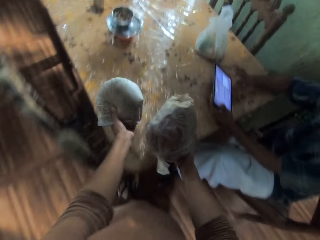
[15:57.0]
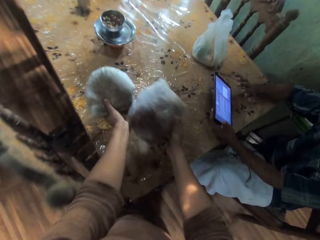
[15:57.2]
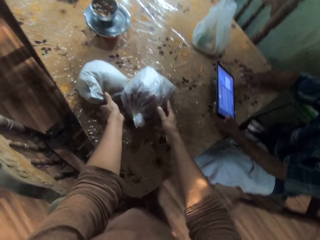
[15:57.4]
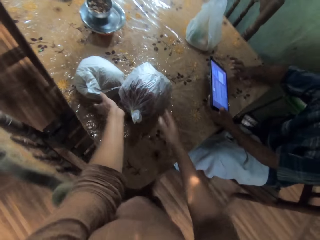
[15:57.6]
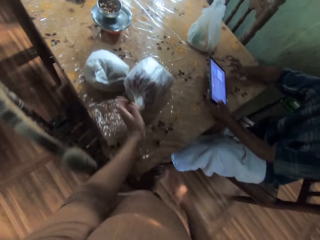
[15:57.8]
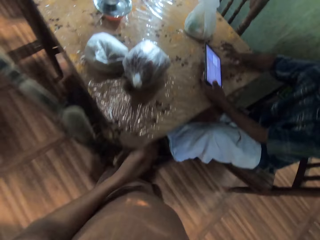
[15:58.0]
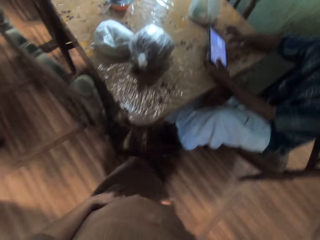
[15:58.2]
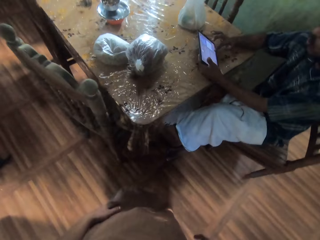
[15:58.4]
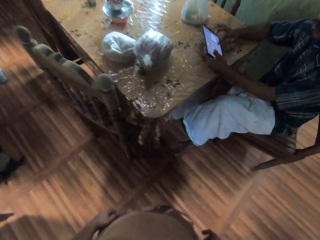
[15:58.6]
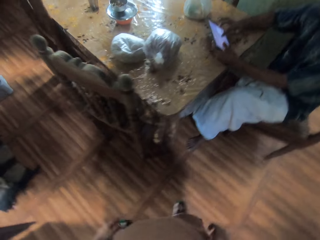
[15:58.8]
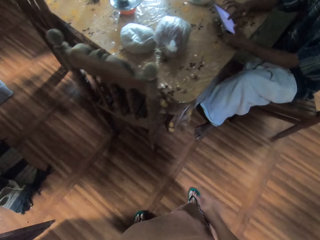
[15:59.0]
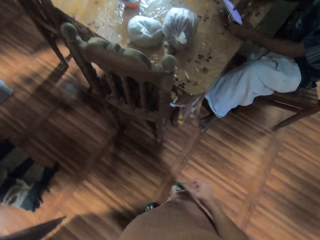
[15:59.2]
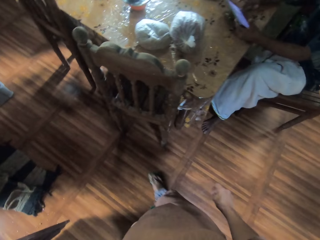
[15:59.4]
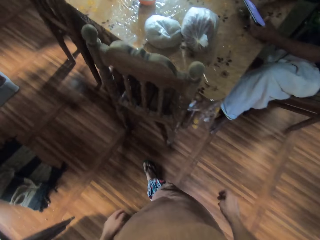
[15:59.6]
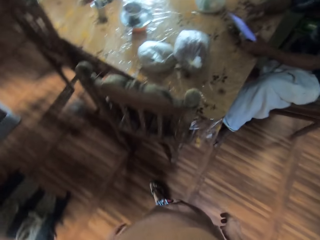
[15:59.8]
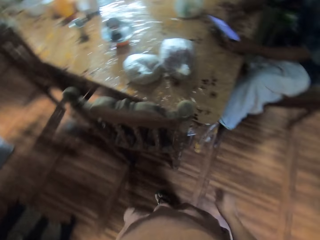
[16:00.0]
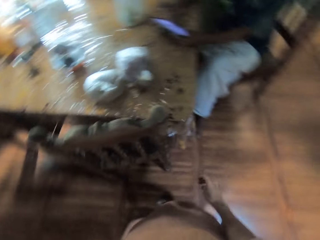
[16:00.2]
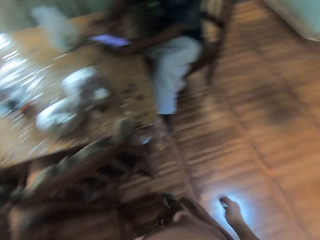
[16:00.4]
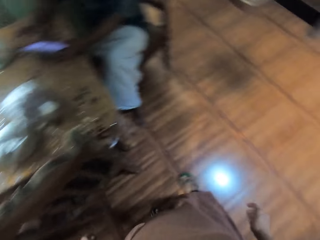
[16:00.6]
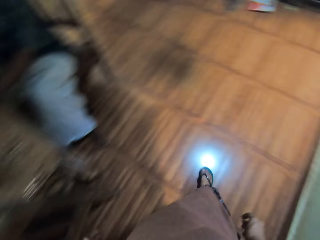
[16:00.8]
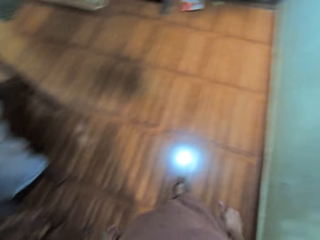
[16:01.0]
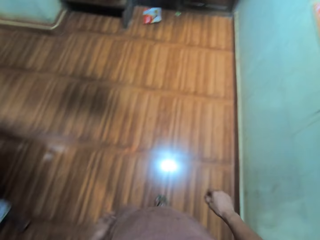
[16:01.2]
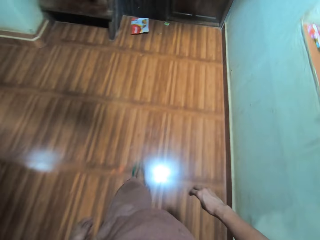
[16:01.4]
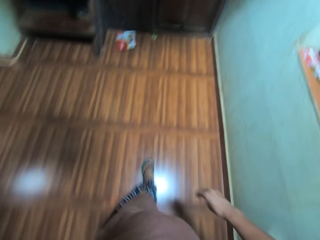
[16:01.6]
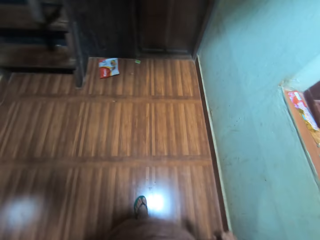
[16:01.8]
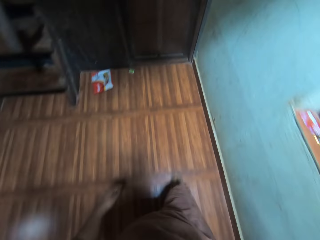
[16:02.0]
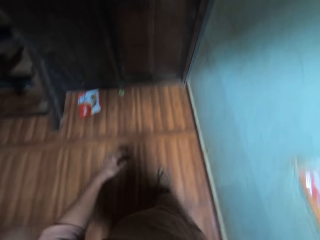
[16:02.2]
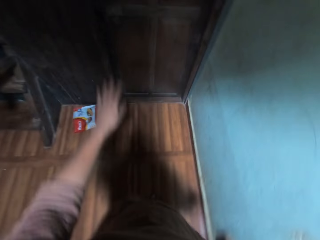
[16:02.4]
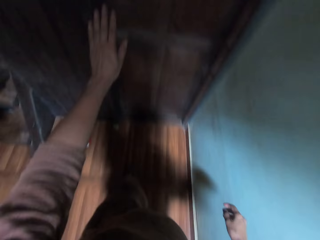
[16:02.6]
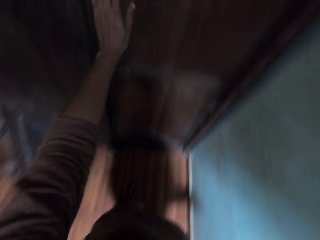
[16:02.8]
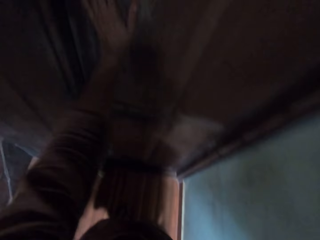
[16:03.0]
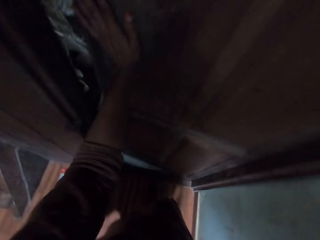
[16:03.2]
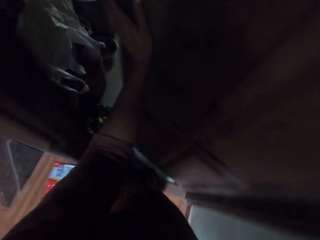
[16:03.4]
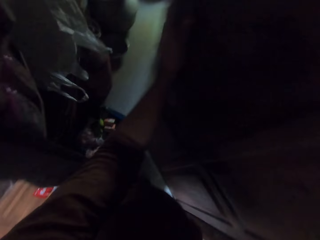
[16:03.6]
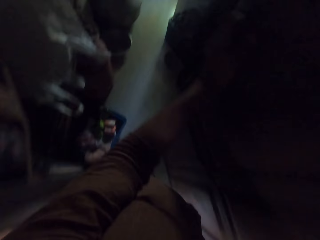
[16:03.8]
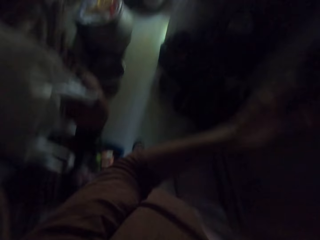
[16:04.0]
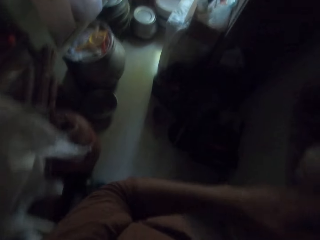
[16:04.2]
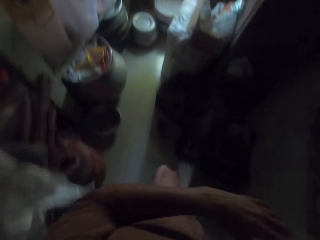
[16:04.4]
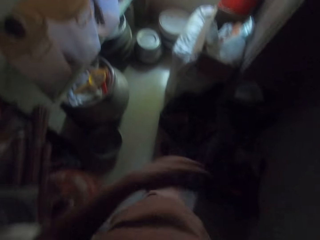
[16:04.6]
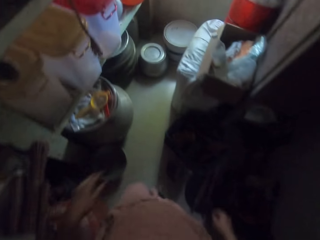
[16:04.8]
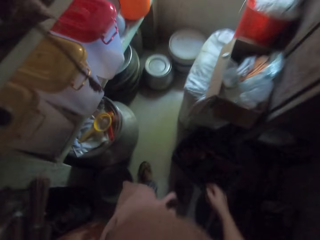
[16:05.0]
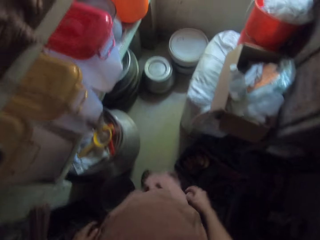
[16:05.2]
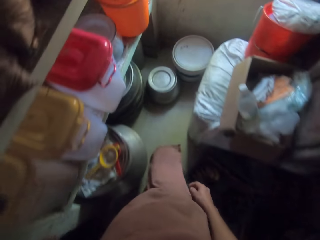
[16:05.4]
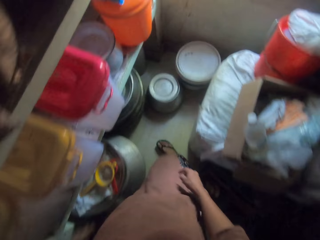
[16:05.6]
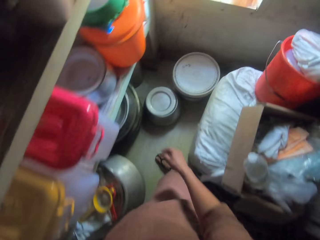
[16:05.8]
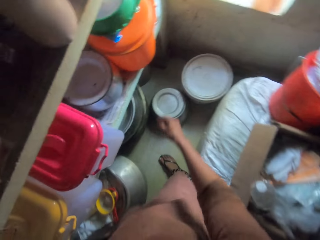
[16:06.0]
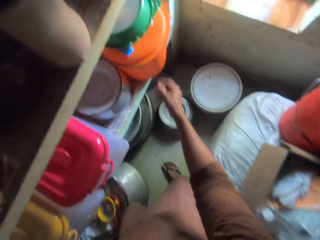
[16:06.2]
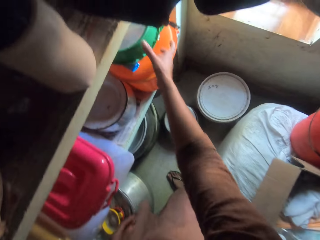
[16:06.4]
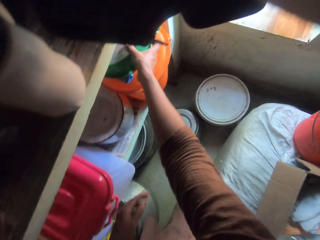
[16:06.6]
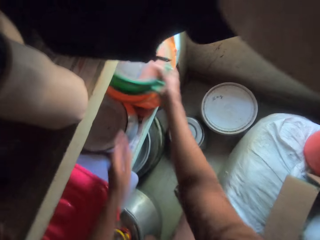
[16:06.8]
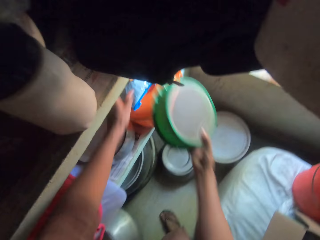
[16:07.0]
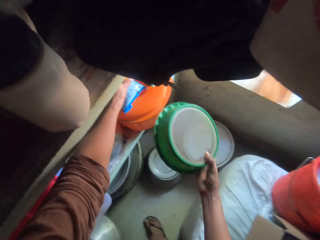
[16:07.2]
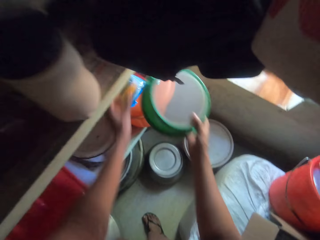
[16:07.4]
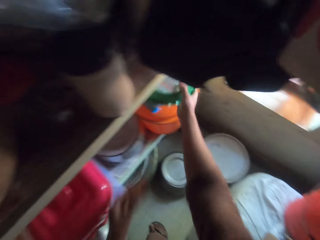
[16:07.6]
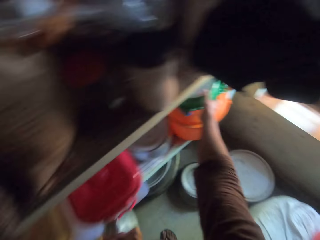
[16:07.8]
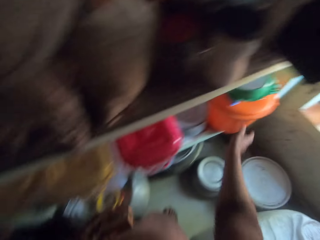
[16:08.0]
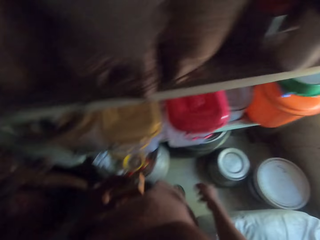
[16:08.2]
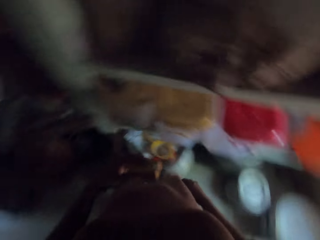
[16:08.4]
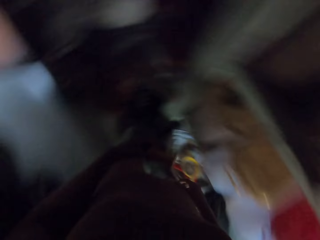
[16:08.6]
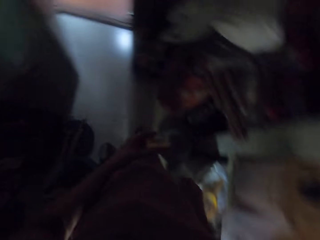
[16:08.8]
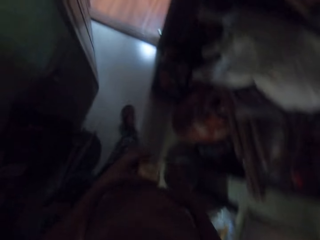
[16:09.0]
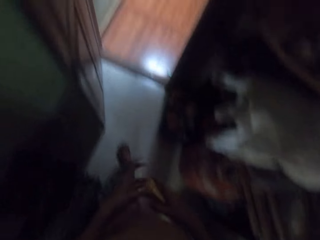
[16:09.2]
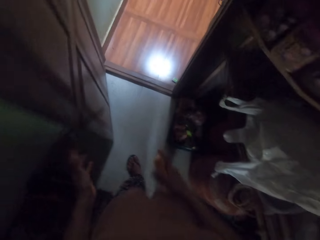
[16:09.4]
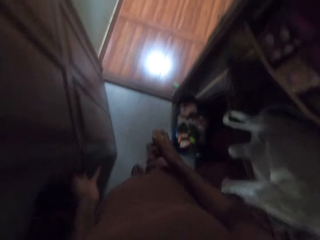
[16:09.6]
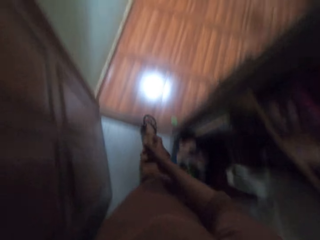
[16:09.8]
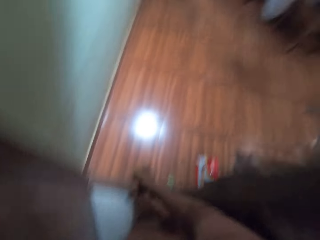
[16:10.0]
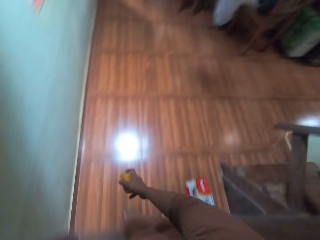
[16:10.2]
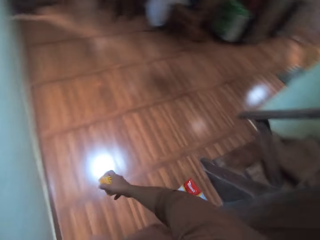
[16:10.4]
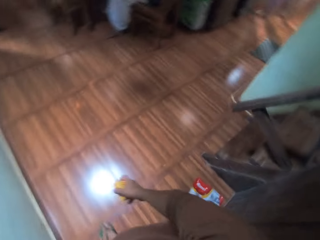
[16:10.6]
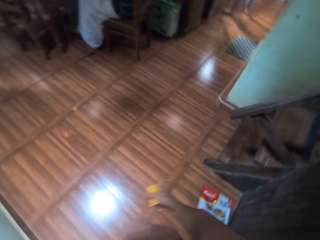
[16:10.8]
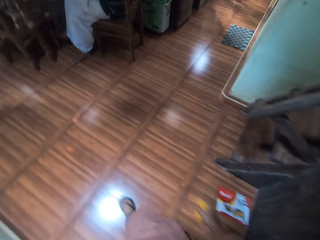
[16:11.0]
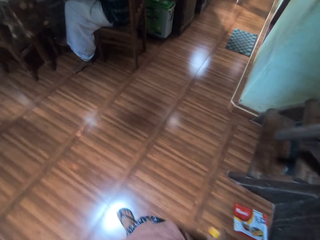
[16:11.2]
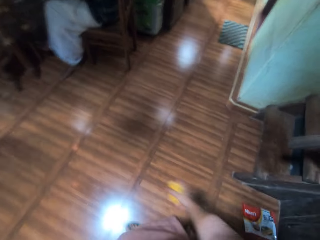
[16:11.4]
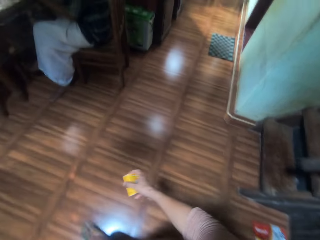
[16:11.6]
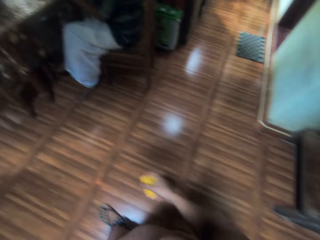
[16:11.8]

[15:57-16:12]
The camera wearer places both packs in both hands on the table. She walks towards the food store. She opens the door in the dining room with her left hand. She enters the food staff room. She picks a sieve from the shelf with her right hand. She picks a box from the shelf with her left hand. She places the sieve in her right hand into the shelf. She closes the door in the dining room with her left hand. She walks out from the food store.

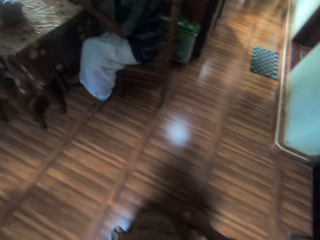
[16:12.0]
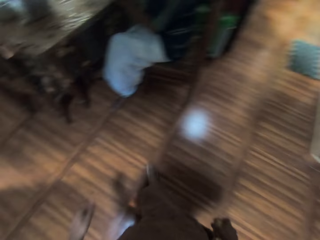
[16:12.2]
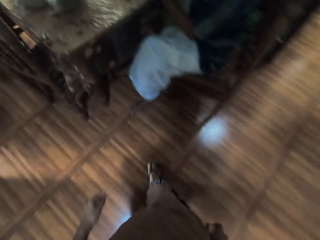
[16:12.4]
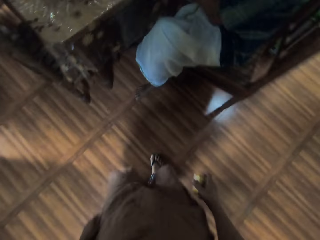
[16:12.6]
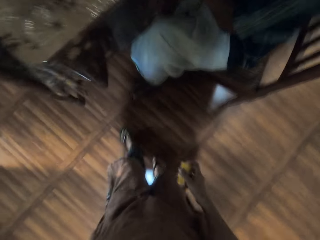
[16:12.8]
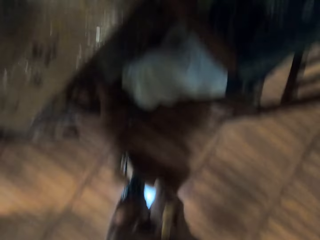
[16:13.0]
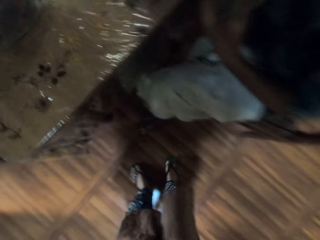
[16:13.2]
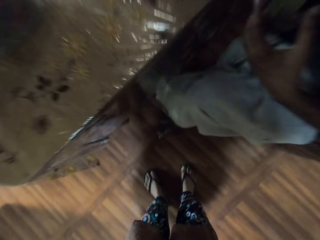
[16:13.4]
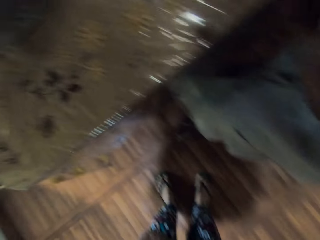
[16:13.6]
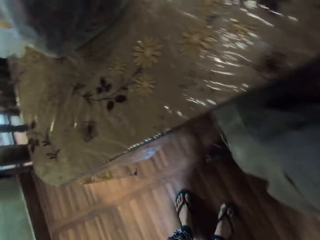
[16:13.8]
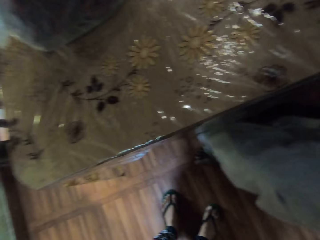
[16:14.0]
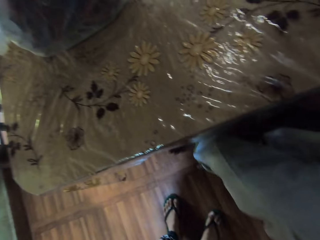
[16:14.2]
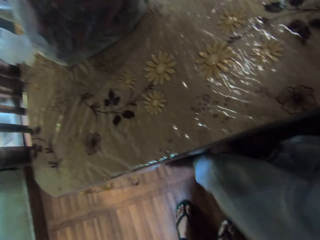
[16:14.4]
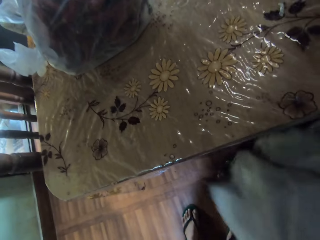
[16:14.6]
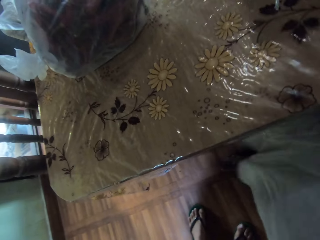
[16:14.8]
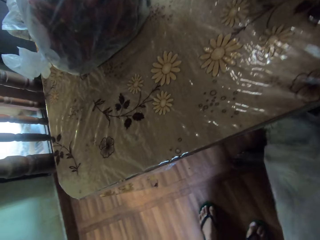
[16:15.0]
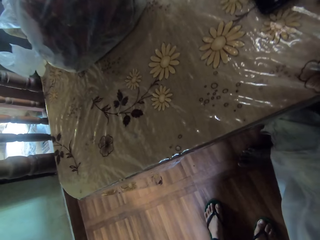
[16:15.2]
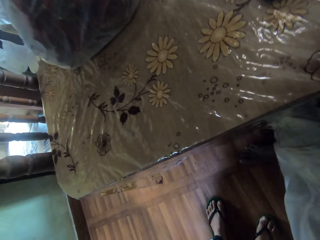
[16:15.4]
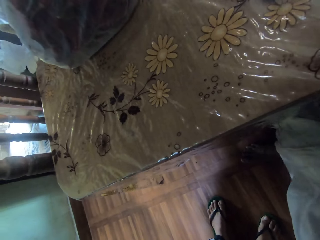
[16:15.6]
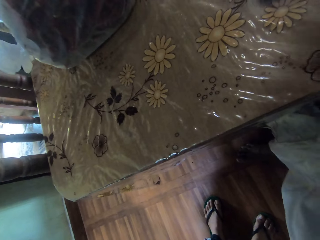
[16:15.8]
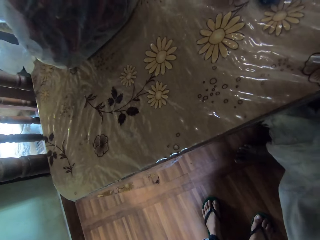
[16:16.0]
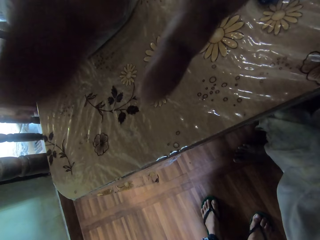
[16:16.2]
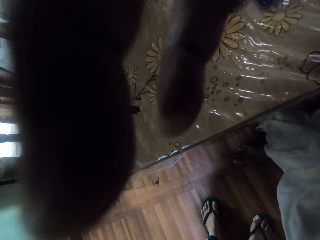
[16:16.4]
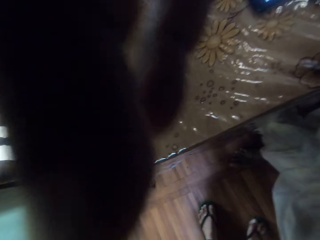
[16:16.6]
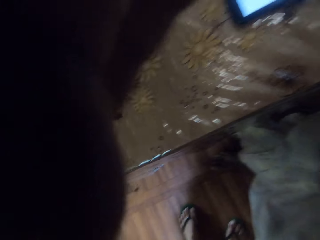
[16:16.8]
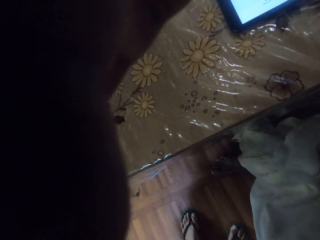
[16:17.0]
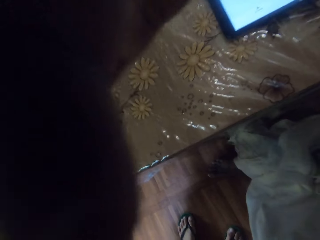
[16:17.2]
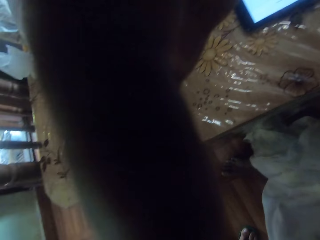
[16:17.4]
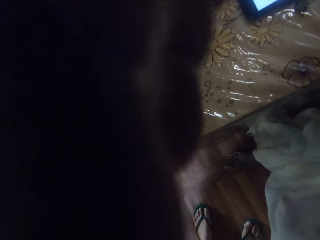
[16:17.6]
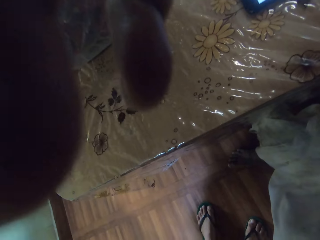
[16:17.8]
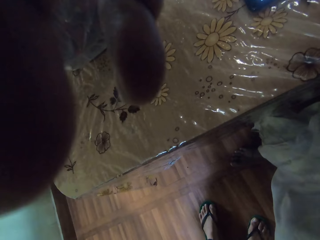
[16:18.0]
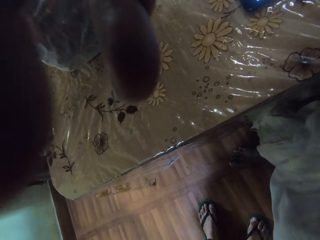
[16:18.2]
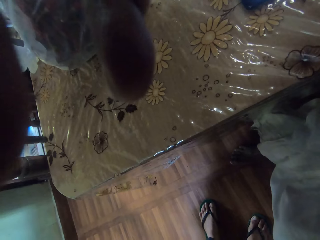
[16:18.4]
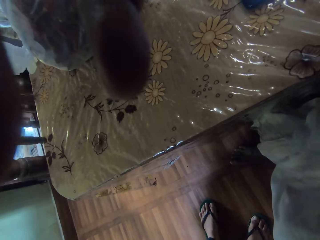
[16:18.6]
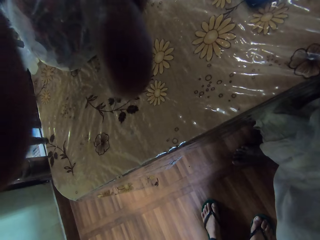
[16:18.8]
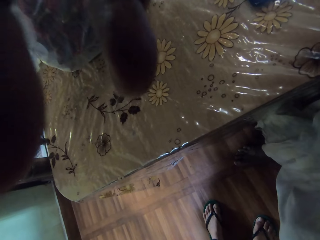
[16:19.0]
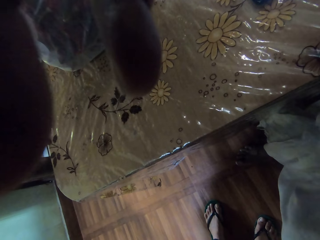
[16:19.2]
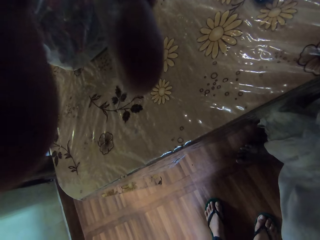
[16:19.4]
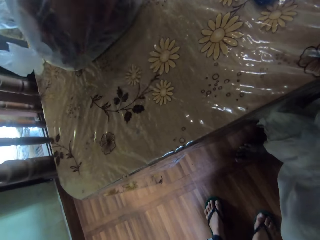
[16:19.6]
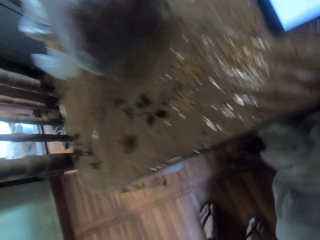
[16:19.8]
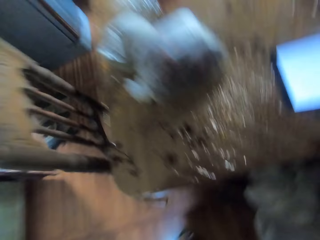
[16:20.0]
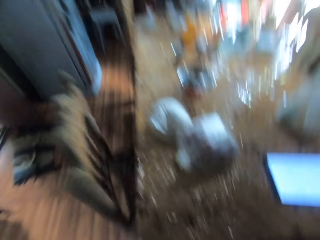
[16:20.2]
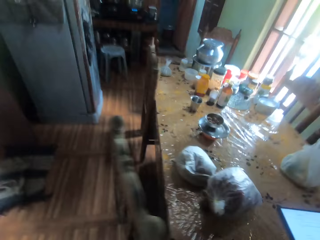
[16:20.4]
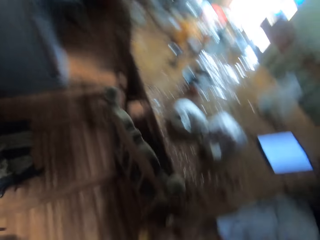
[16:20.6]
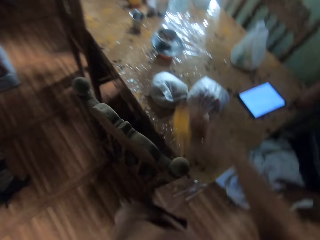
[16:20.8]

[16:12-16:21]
A person adjusts the camera on the camera wearer.
